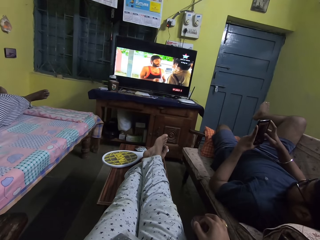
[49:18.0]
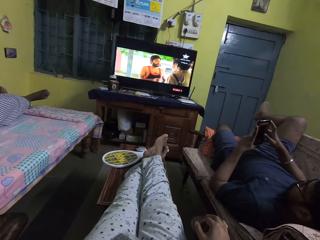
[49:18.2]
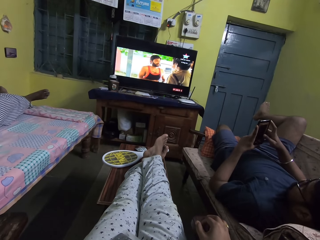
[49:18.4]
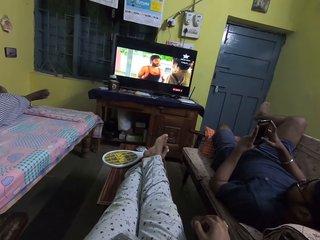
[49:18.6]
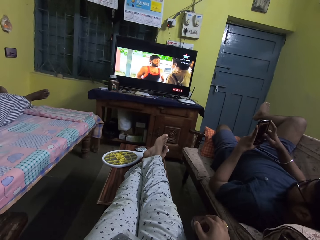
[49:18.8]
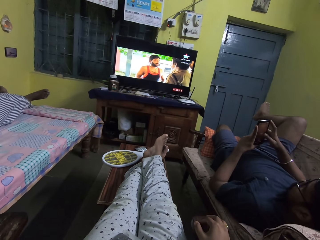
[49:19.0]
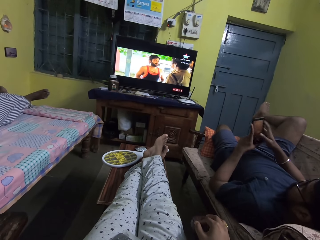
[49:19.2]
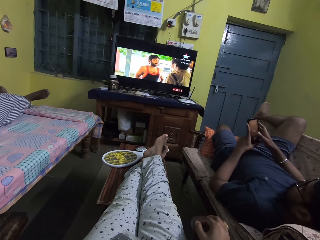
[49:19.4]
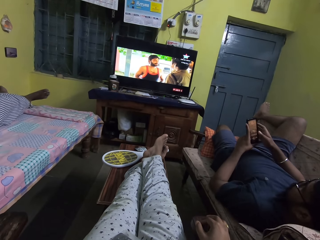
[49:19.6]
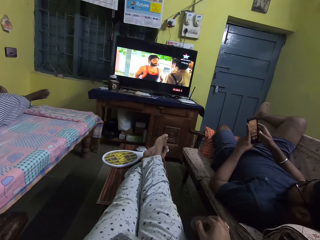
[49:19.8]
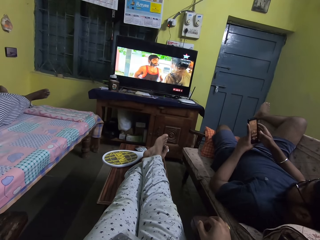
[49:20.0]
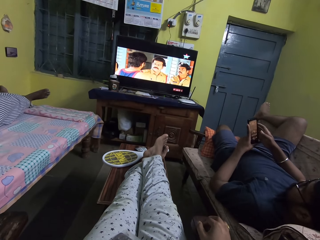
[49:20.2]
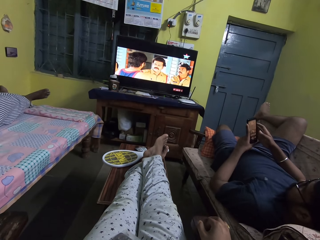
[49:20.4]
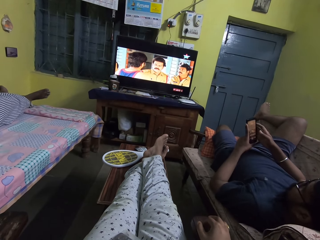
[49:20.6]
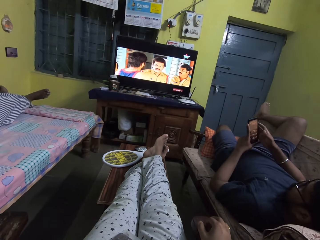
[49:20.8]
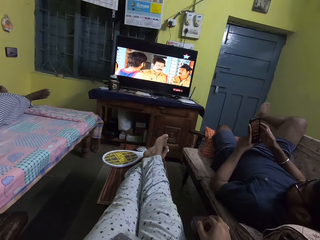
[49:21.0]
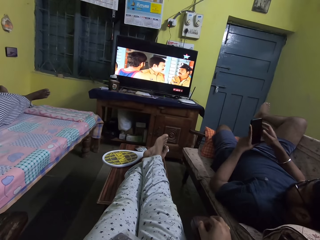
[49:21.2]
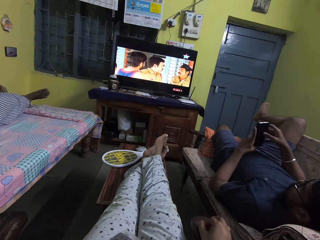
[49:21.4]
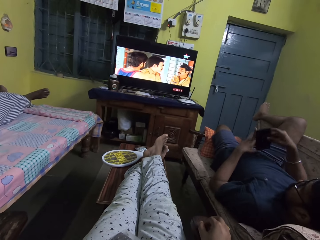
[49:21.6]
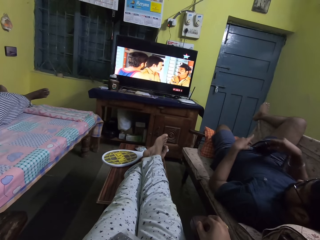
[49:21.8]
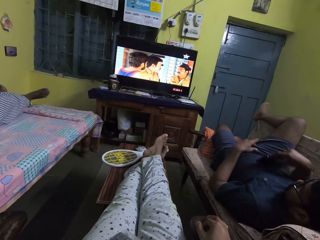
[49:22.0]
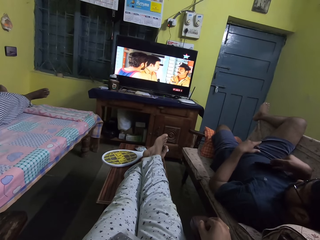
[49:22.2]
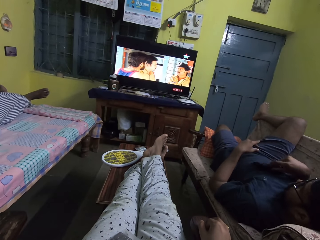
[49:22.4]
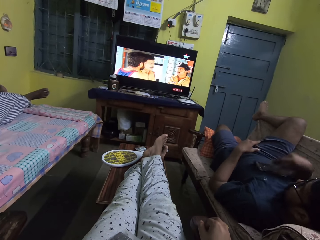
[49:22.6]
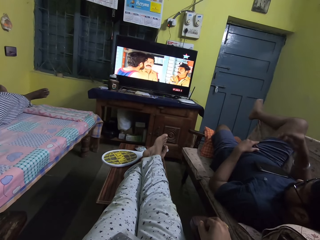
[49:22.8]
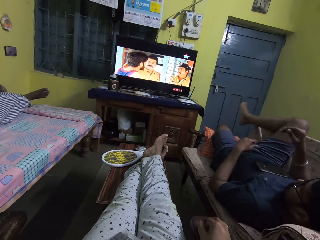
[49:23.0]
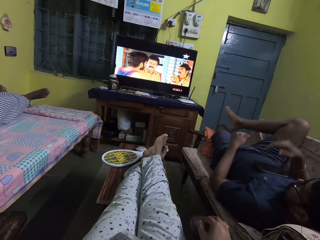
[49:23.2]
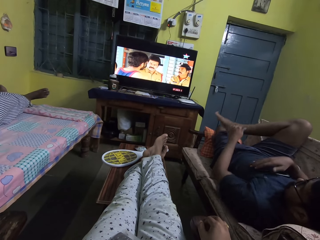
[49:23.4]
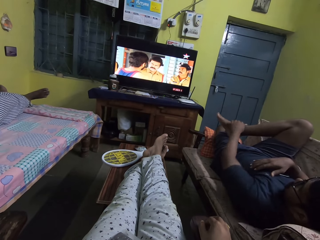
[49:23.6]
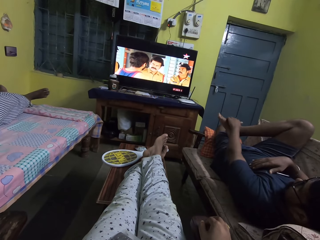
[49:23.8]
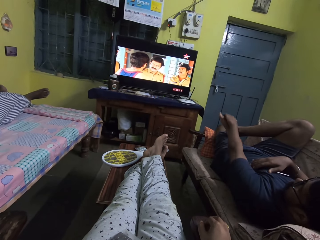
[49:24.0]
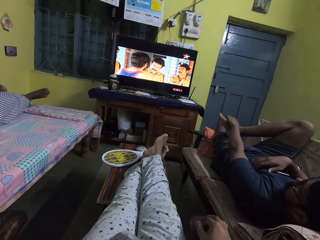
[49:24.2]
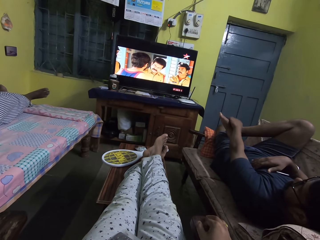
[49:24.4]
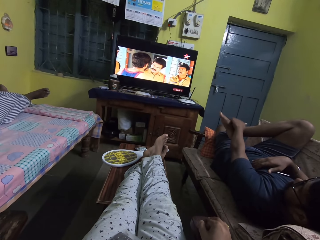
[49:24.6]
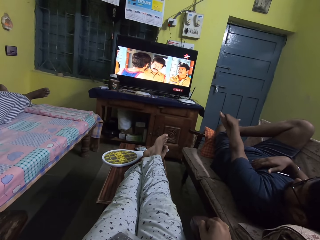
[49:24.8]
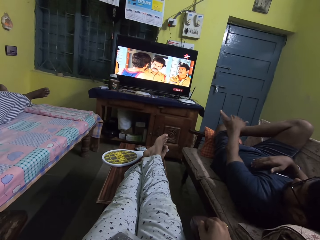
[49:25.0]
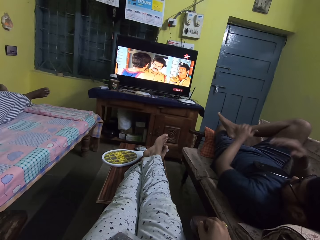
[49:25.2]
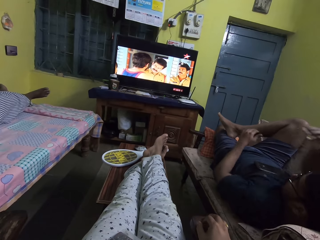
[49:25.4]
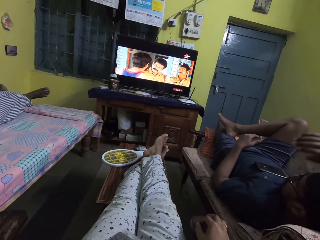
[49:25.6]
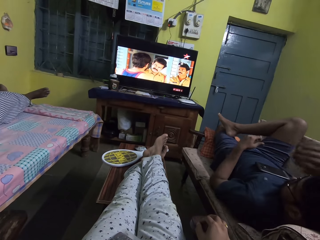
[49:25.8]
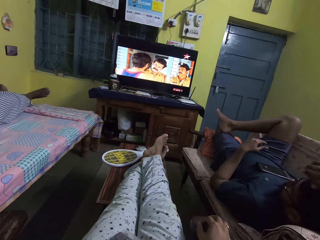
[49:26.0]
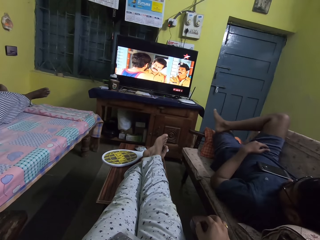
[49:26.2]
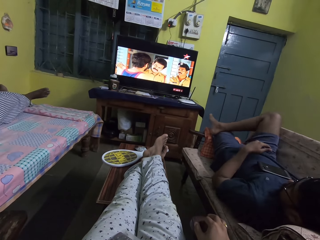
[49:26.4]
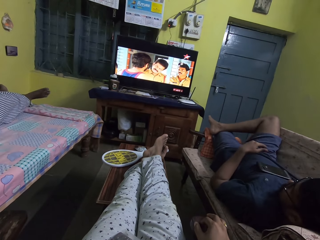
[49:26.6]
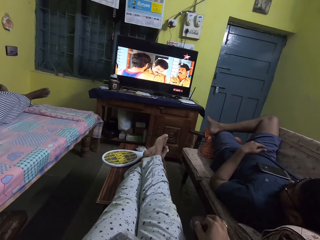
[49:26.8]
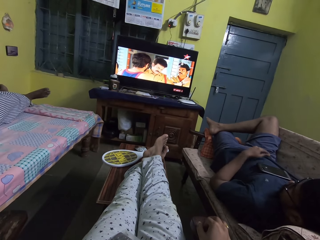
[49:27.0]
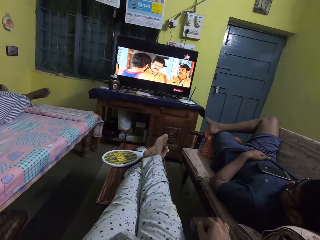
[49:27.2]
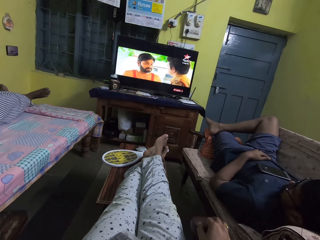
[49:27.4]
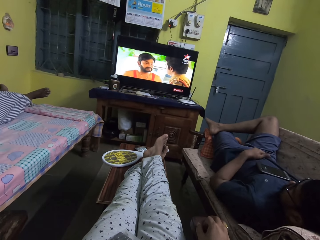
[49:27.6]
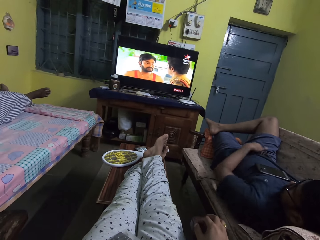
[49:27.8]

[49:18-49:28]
The man drops the mobile phone in his right hand on his body.

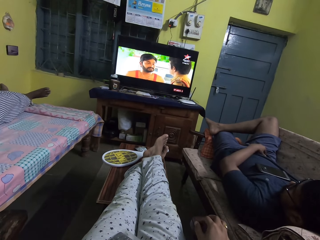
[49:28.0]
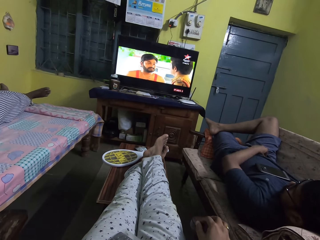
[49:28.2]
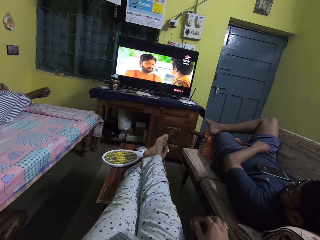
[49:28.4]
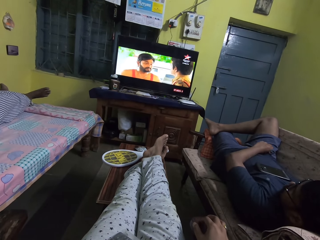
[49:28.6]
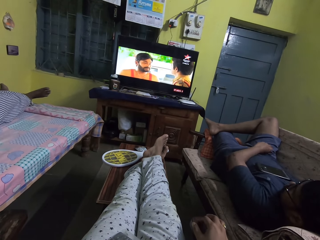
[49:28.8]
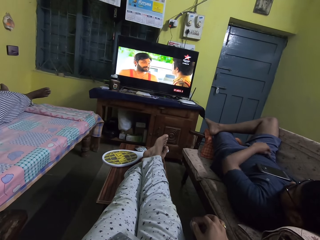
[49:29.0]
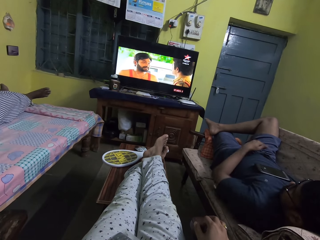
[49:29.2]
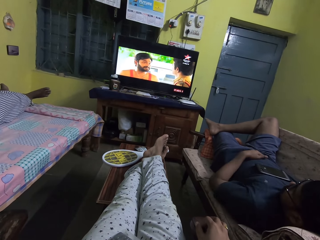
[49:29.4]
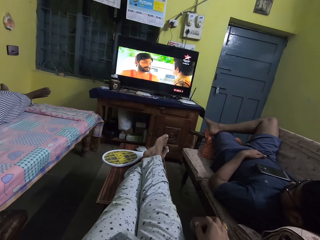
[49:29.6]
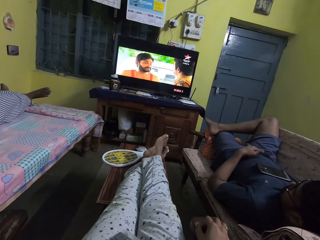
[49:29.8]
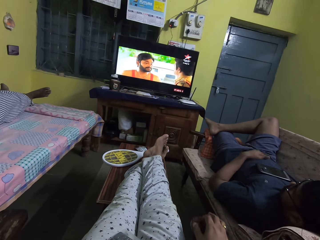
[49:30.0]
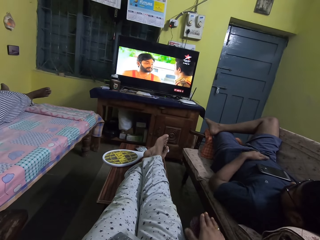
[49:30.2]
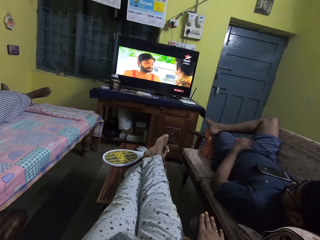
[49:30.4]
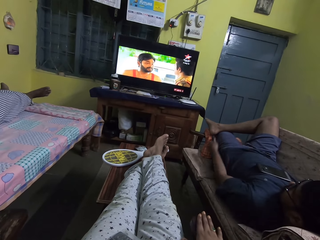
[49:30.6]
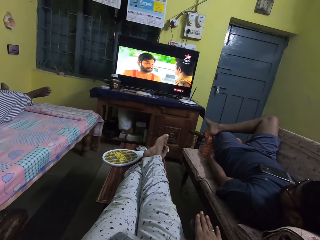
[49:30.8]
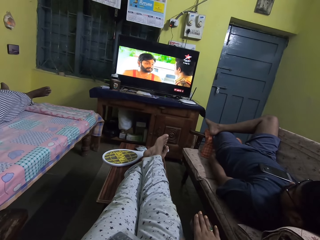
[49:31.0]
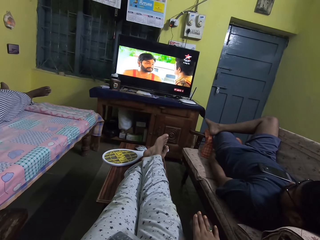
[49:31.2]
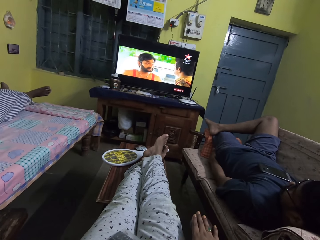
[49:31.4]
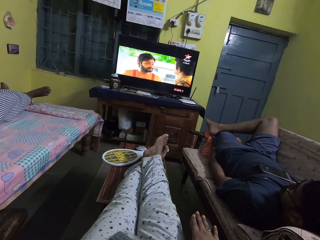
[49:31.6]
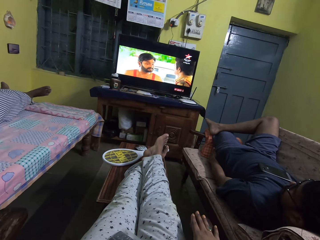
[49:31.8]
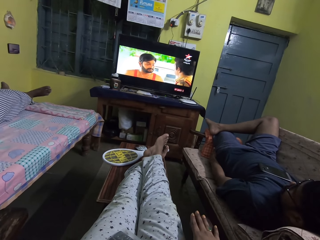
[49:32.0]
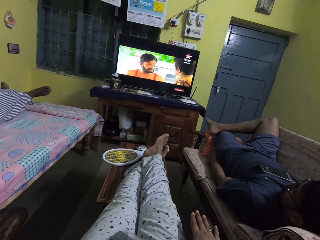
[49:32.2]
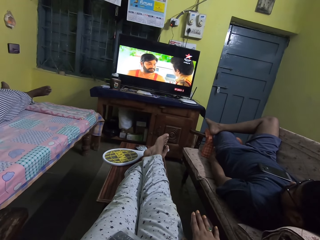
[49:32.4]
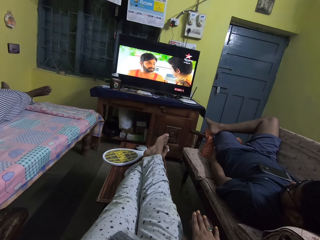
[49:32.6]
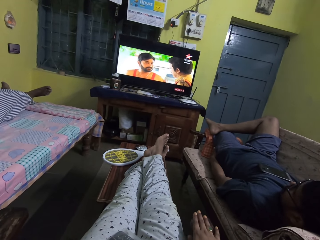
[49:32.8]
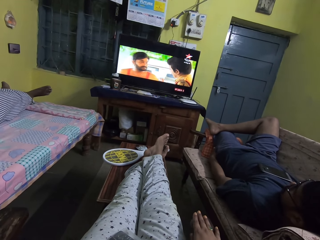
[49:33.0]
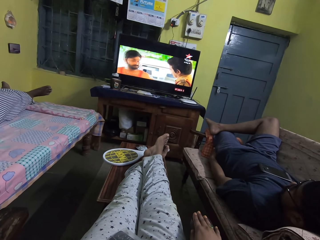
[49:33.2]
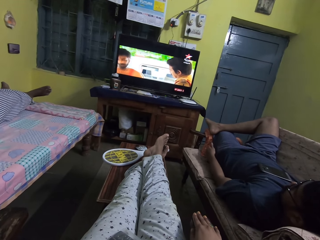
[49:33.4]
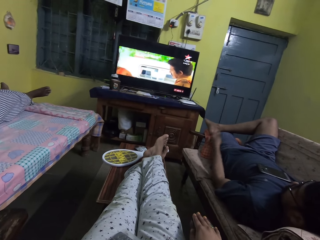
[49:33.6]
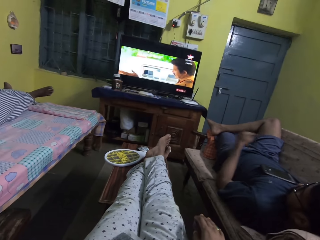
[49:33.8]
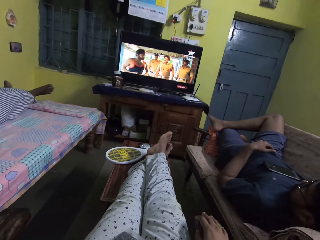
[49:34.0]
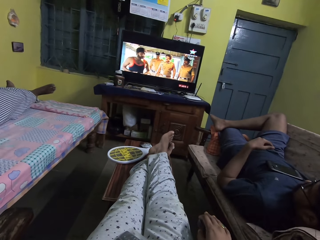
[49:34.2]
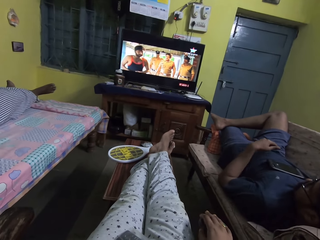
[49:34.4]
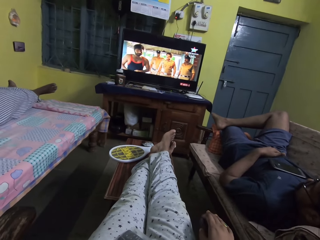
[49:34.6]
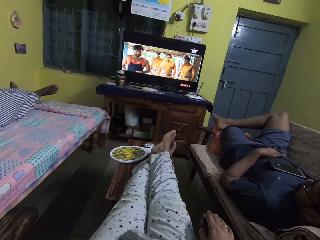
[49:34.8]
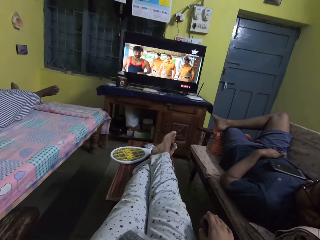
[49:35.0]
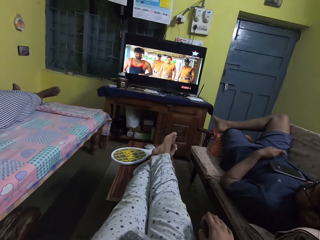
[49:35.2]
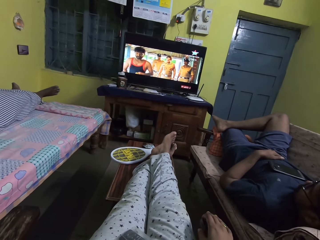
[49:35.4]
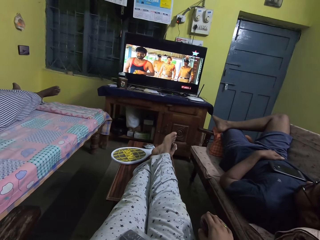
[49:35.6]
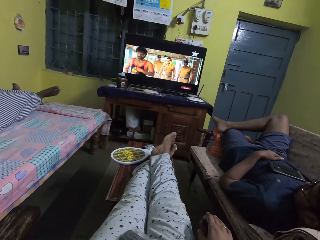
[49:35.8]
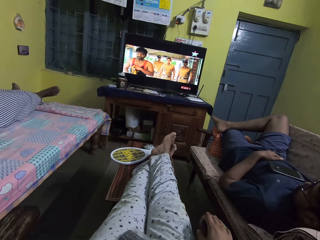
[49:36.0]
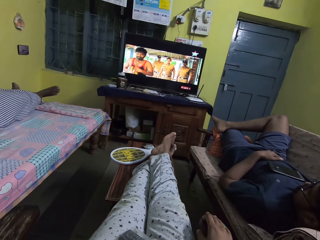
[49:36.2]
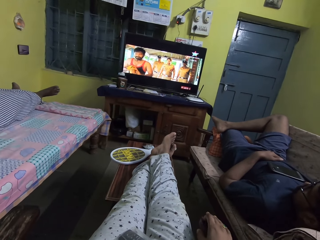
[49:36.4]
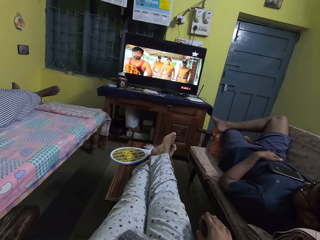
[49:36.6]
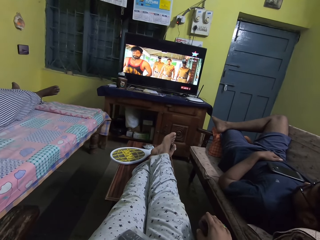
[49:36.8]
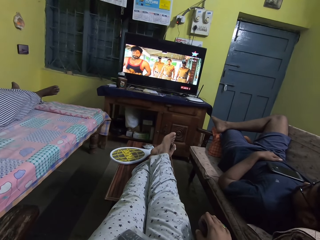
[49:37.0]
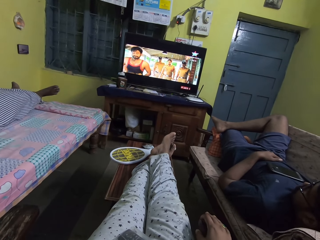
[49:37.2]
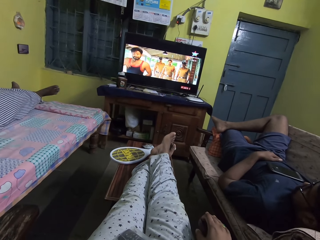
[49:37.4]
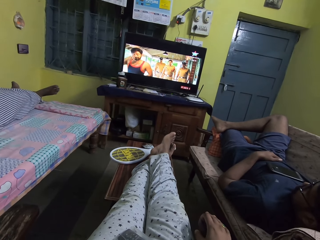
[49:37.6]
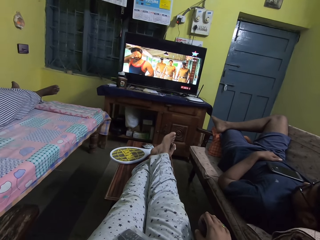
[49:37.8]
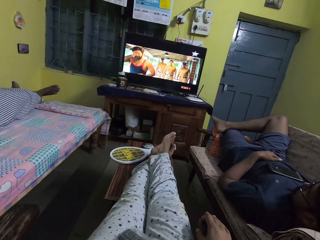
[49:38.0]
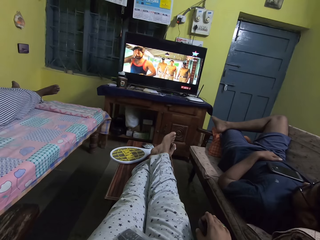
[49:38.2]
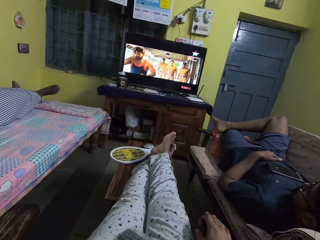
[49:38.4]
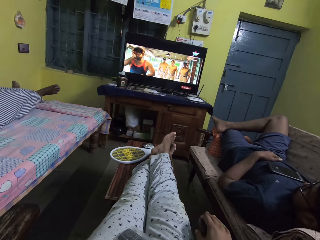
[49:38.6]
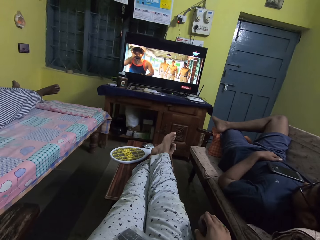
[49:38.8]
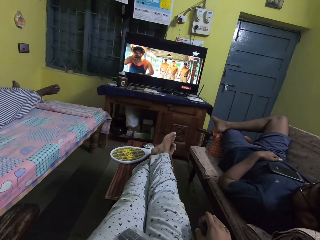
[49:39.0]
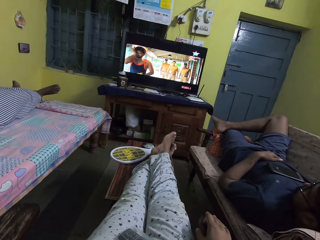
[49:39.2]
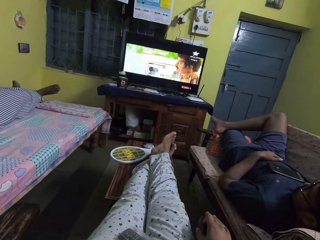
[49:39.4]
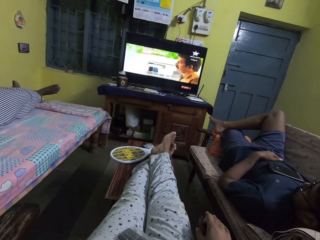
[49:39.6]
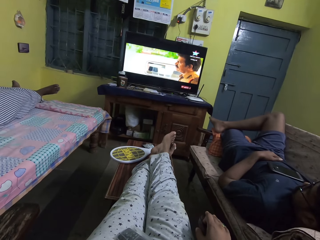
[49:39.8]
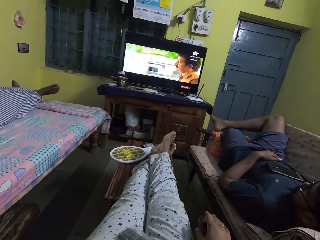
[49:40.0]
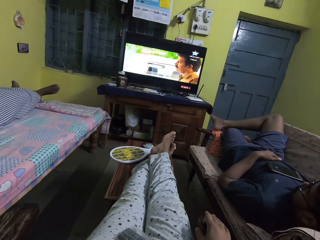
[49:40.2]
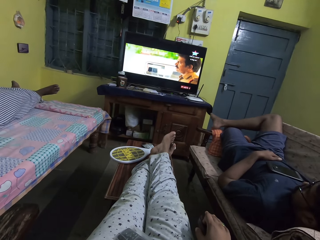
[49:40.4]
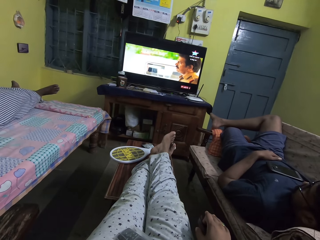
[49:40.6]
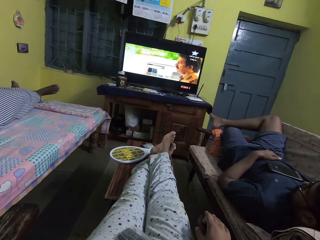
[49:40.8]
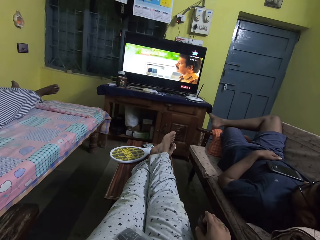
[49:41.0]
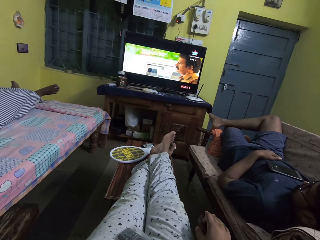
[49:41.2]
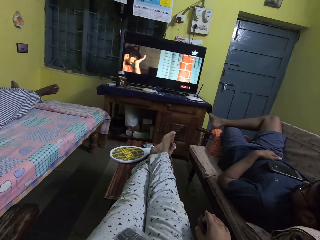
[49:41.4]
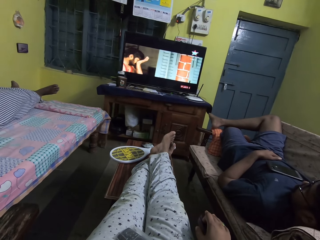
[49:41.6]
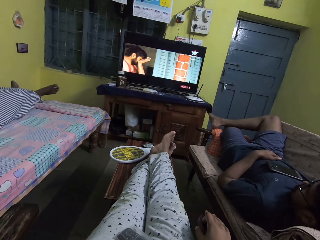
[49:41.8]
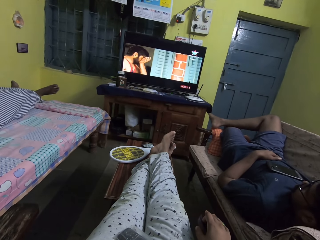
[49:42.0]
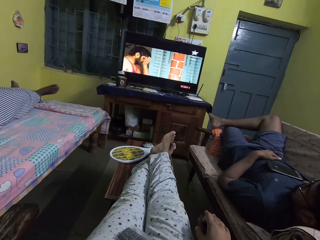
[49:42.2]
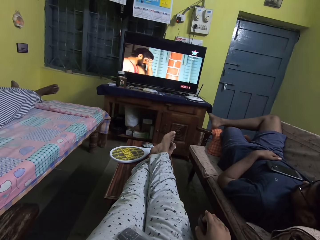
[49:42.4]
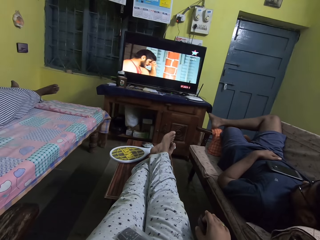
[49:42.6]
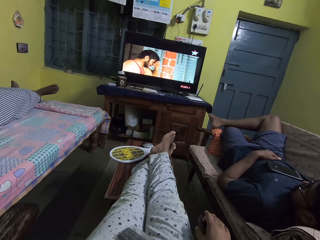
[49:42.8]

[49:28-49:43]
The camera wearer places the hand on the seat. They move the hand. They rub the seat.
